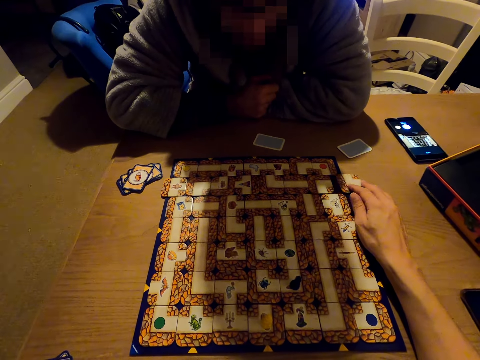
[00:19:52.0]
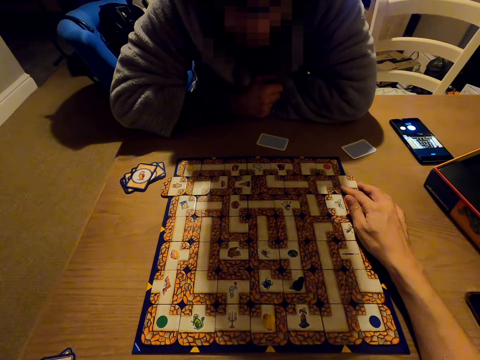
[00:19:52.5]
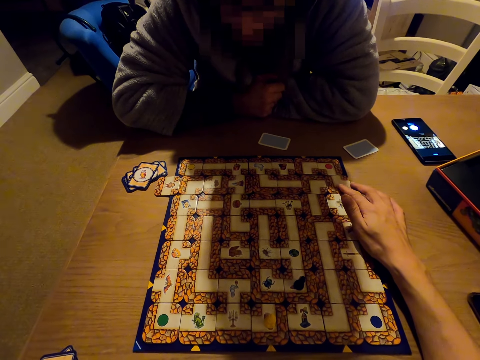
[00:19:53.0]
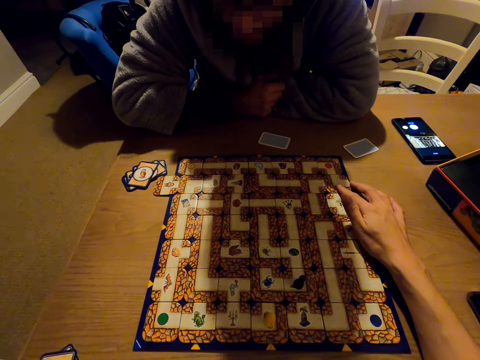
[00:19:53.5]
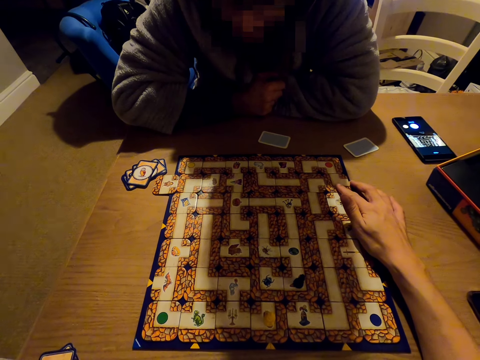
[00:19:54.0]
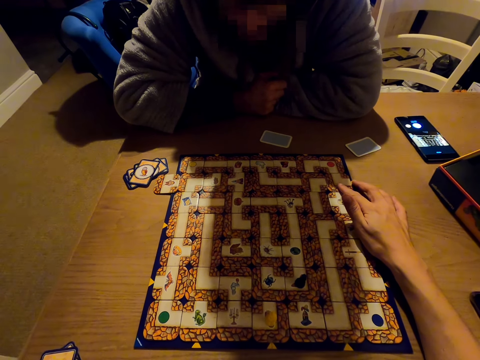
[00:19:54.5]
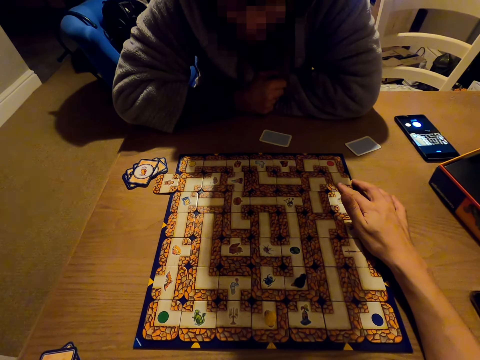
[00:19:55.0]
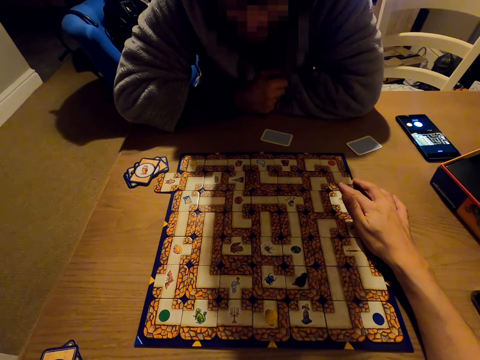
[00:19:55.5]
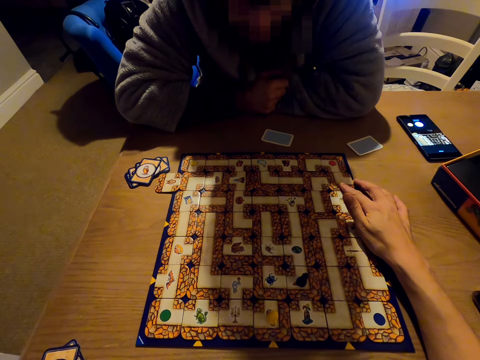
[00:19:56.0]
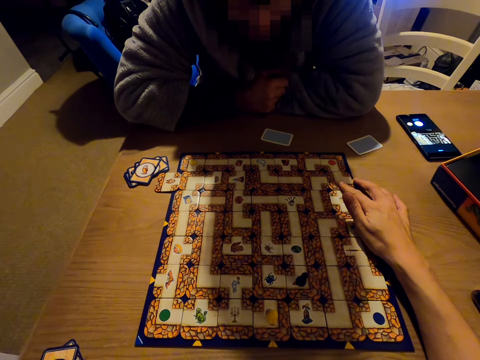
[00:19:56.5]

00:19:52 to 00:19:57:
The camera wearer pushes the card on the board.

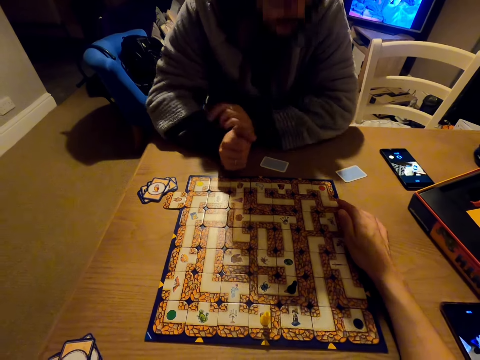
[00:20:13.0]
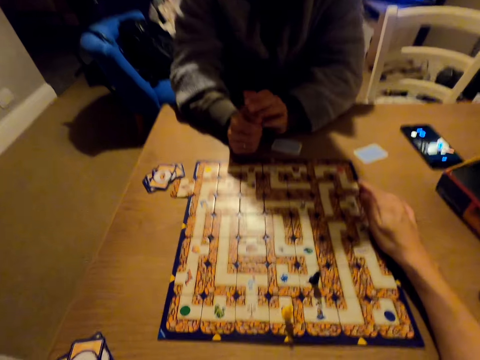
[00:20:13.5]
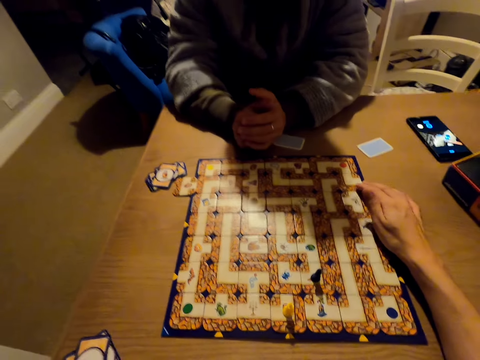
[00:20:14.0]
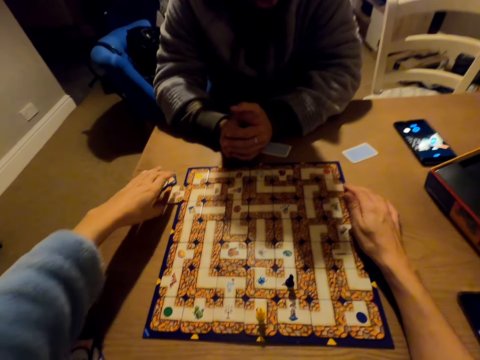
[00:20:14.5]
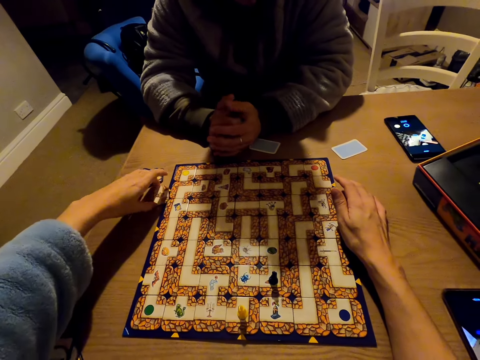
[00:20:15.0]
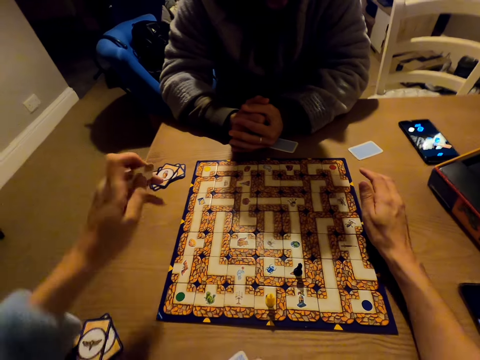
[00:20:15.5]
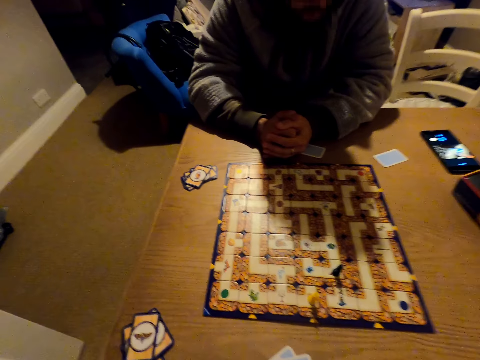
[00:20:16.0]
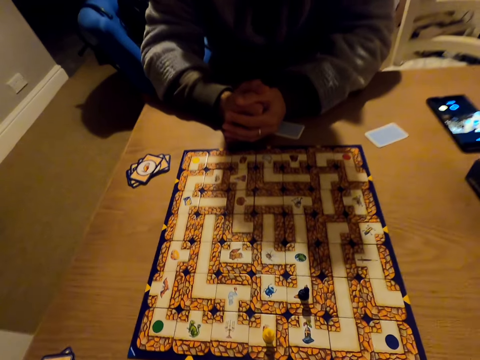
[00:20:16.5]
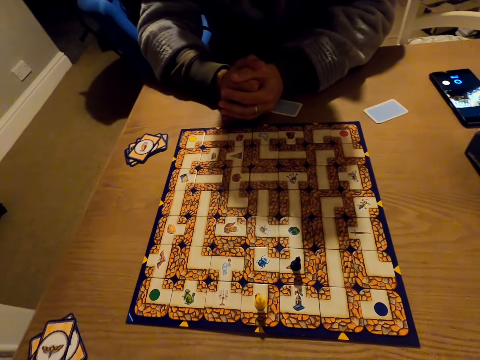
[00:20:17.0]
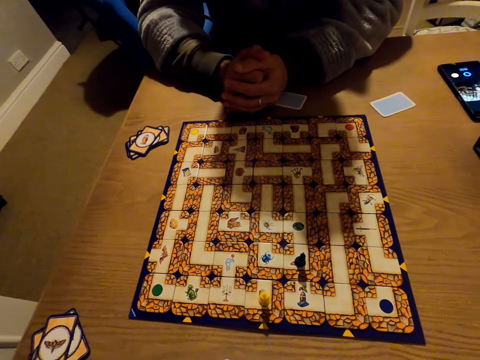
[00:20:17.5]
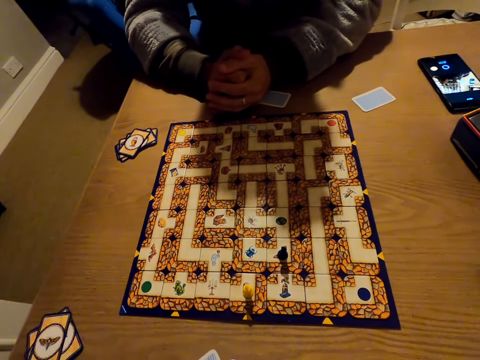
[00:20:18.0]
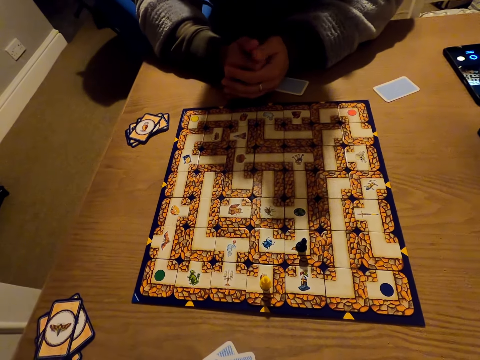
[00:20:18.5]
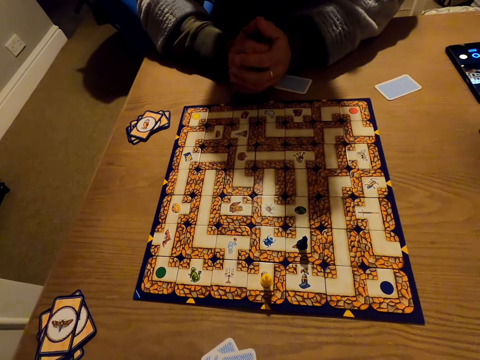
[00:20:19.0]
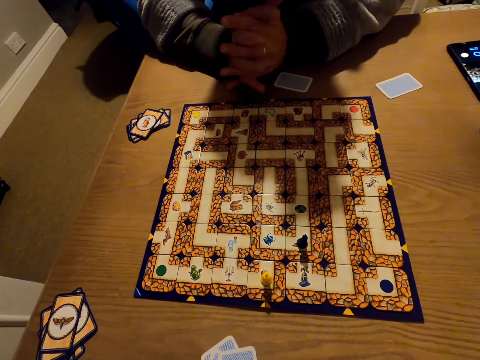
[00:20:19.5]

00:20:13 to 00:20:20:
The camera wearer picks a card from the table.

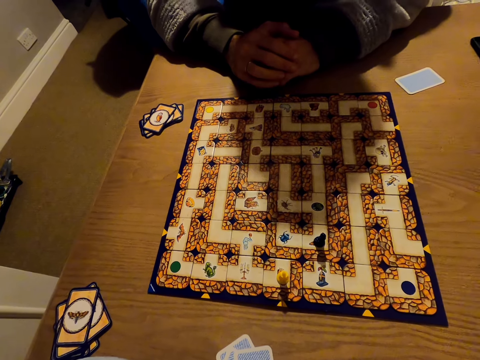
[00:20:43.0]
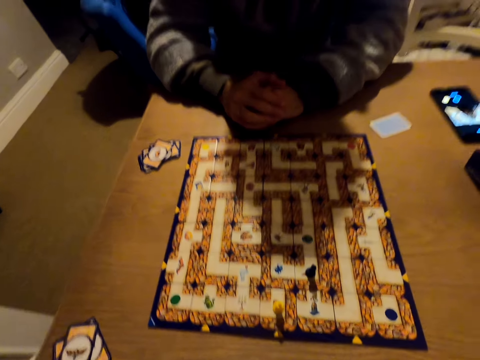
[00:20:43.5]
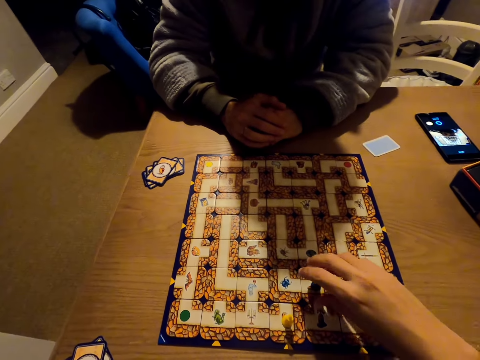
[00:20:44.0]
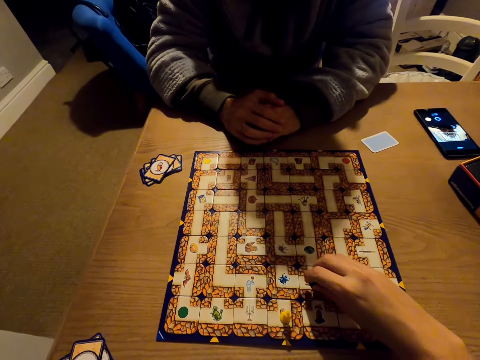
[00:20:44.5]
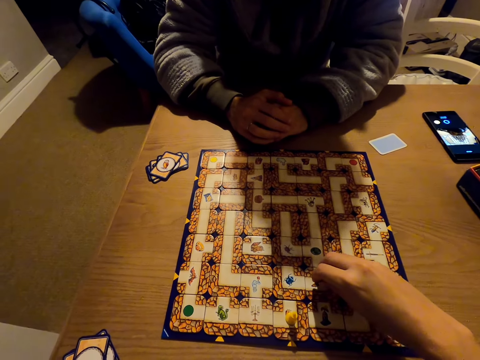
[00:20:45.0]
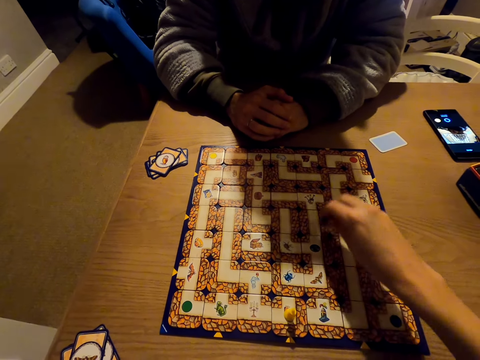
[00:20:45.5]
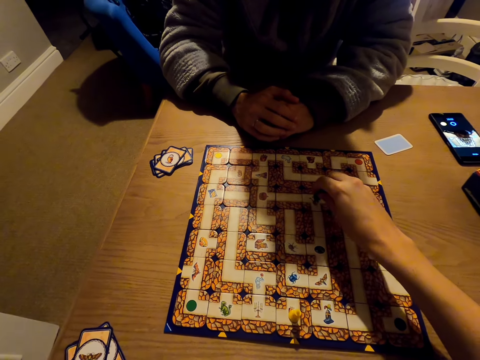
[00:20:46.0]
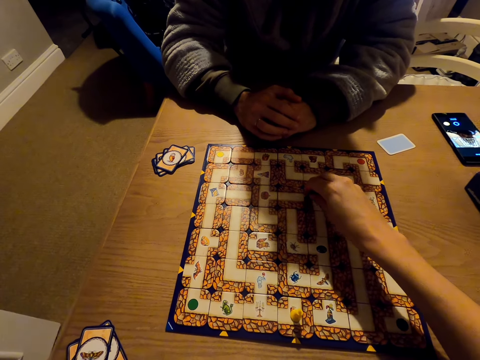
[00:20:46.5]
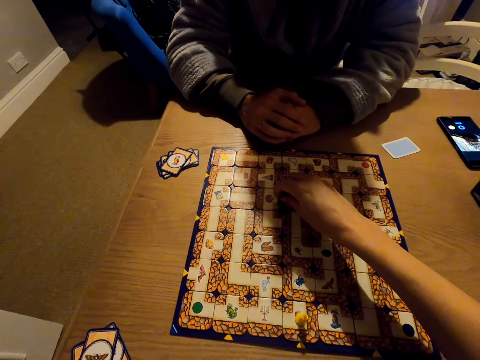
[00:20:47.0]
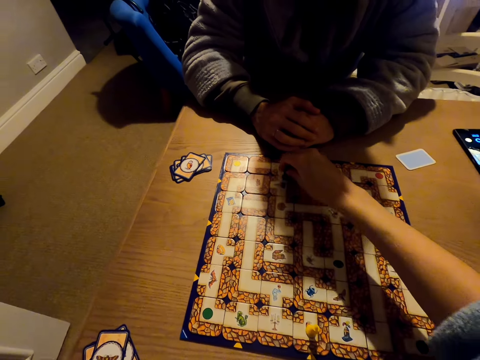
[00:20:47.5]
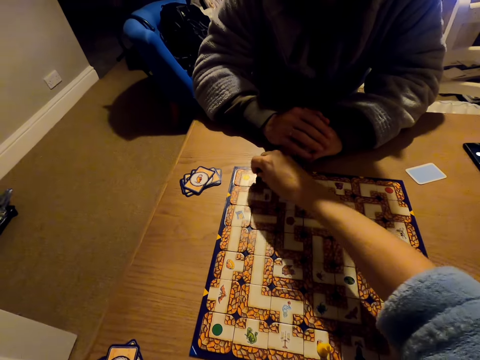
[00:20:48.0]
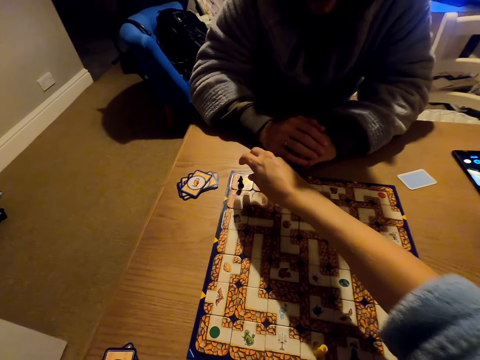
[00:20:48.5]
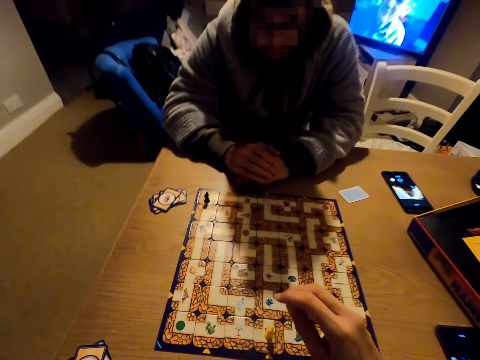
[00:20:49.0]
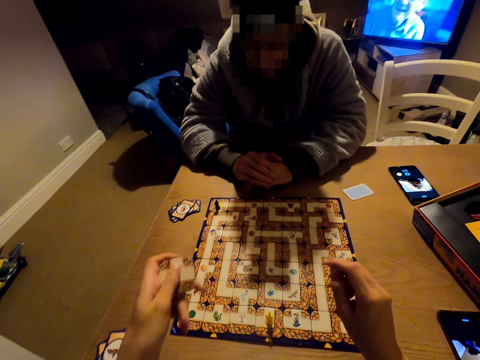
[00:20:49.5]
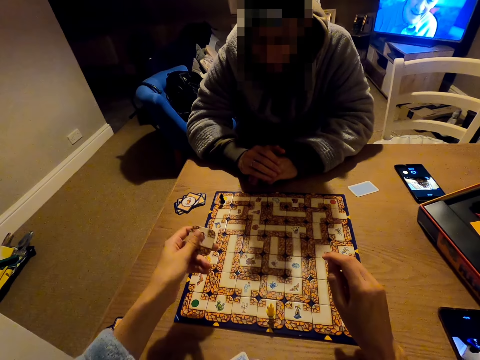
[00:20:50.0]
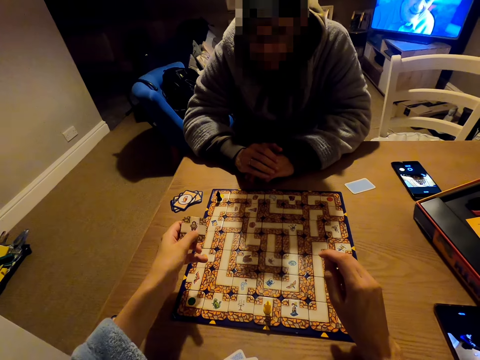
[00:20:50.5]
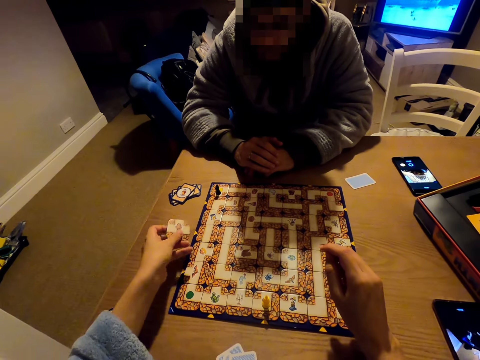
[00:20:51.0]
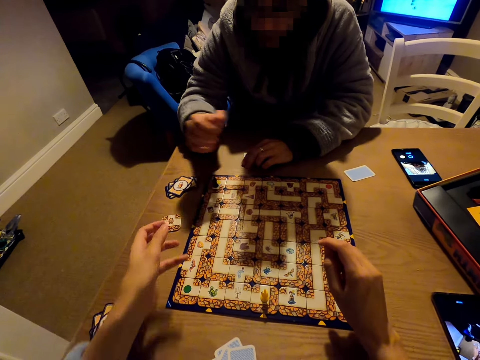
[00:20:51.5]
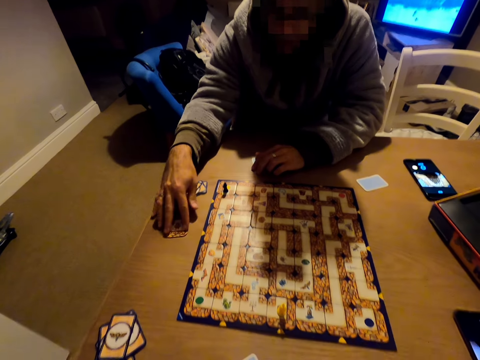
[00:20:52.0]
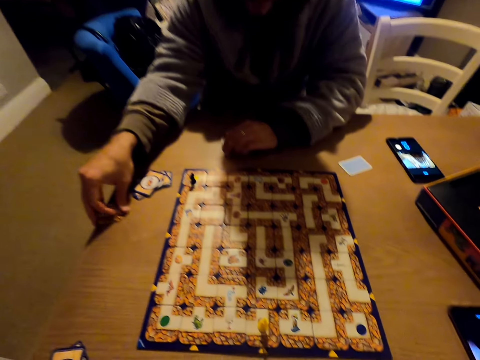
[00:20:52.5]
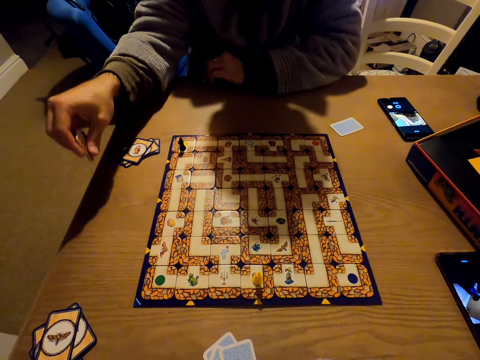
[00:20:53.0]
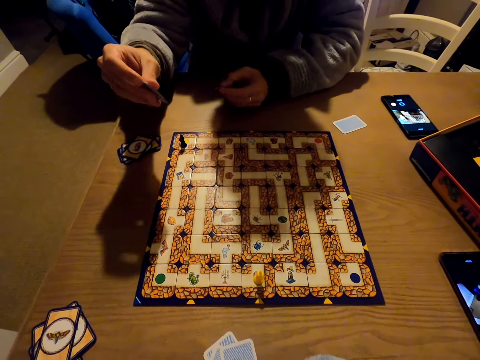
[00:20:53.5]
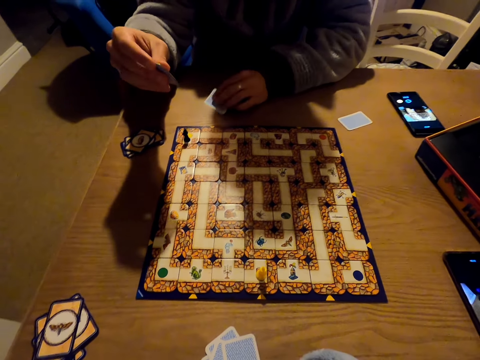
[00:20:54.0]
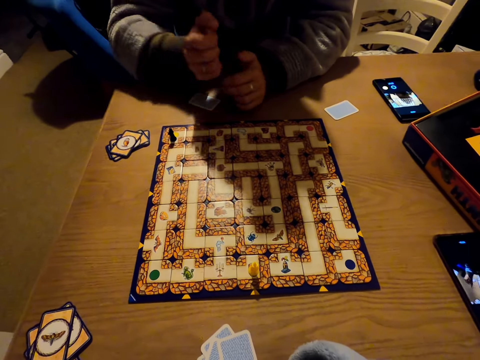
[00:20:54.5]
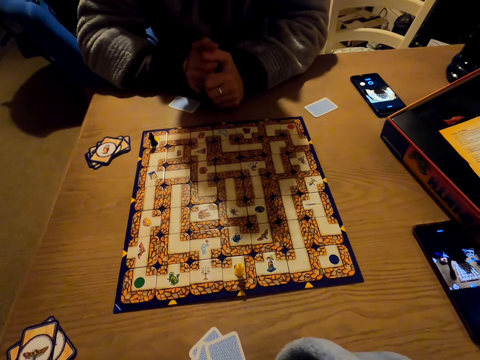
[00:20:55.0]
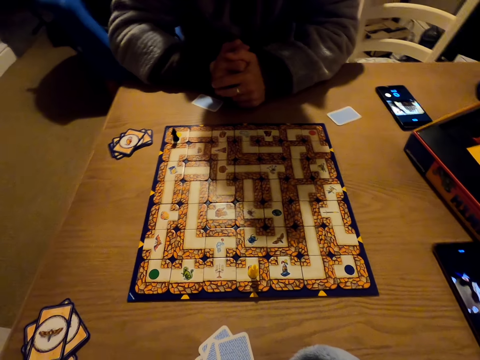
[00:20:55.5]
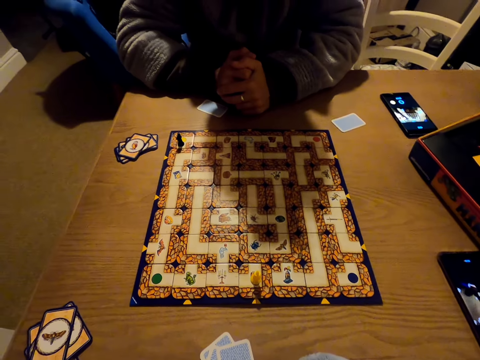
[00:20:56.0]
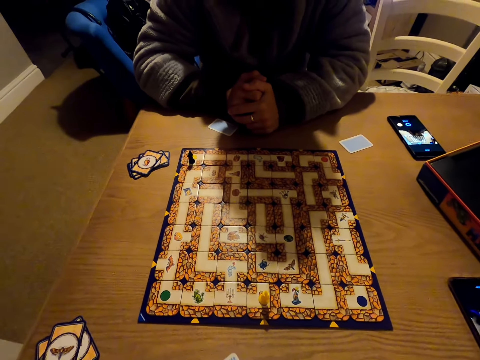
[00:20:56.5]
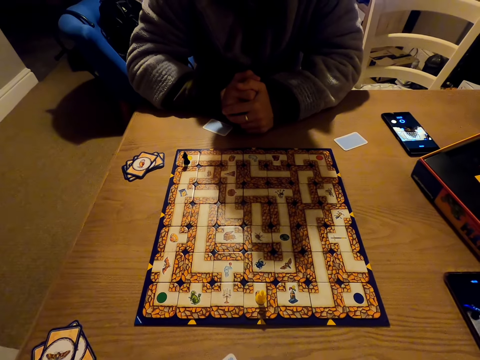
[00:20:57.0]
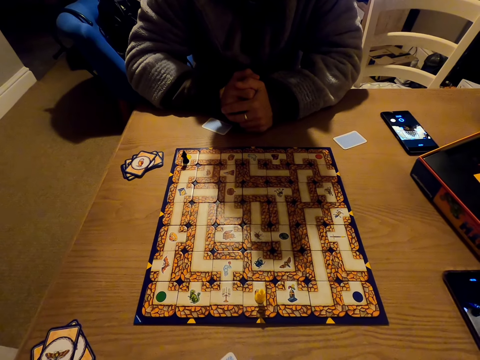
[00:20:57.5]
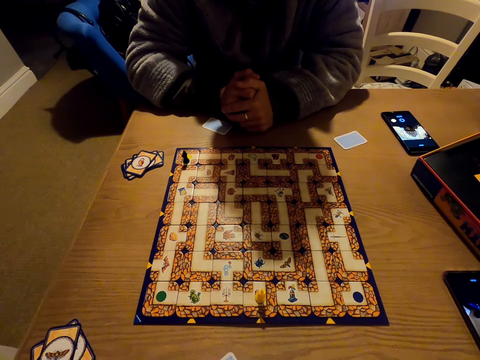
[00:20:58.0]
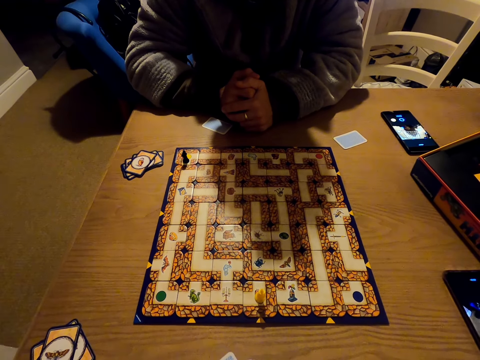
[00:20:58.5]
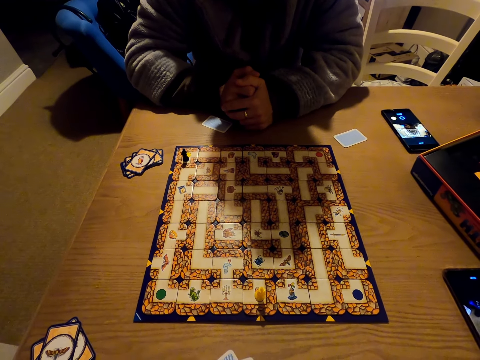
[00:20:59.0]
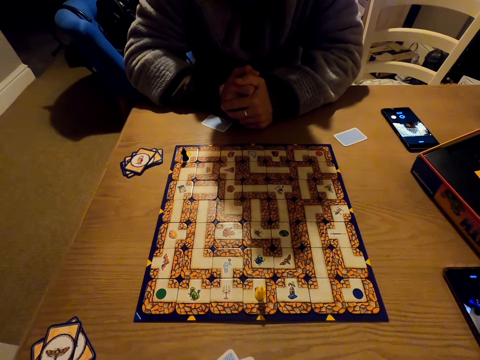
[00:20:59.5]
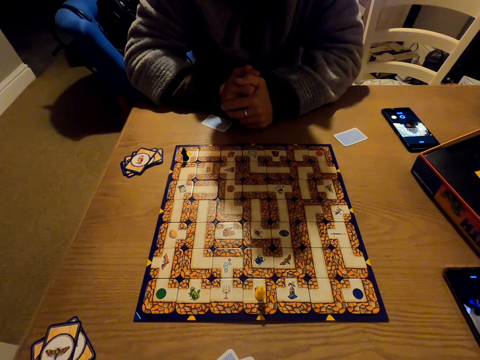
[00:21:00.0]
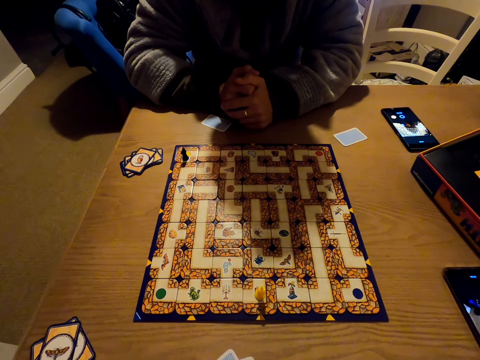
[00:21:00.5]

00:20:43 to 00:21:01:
The camera wearer moves the pawn across the board. They put the card on the table. They grab the board. A man picks a card from the table.
